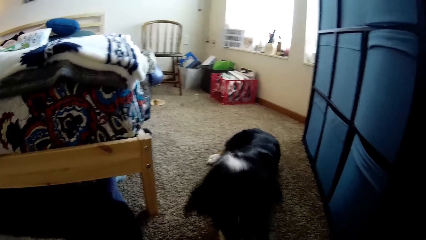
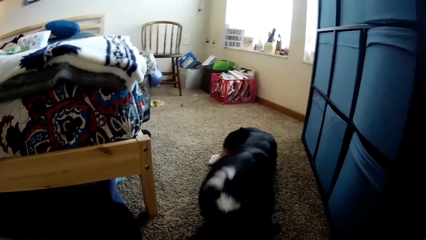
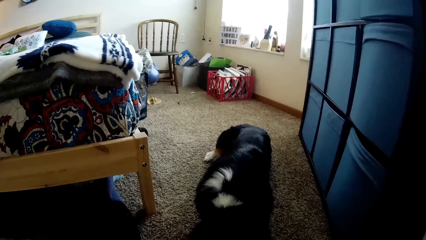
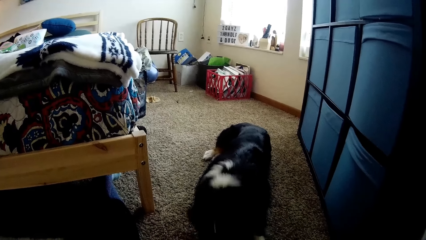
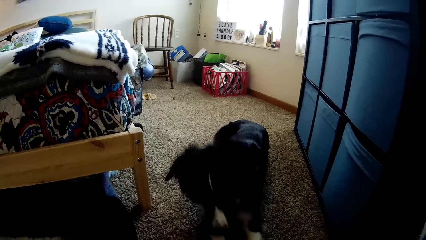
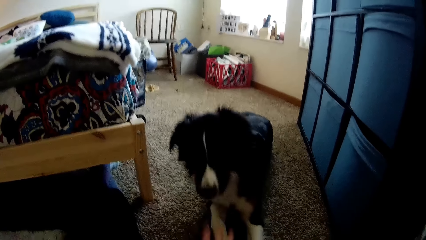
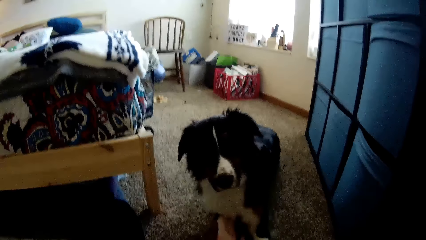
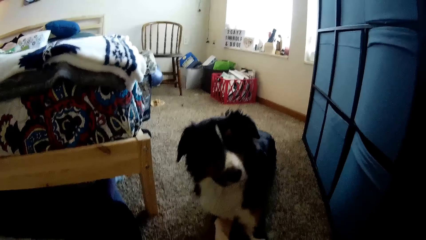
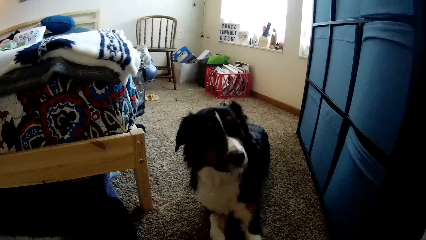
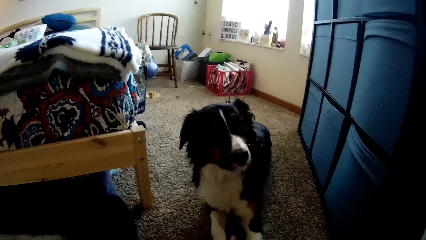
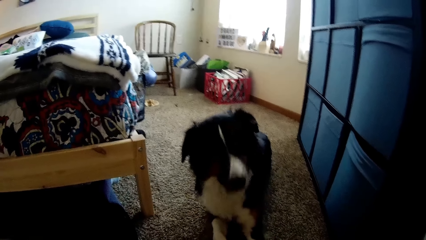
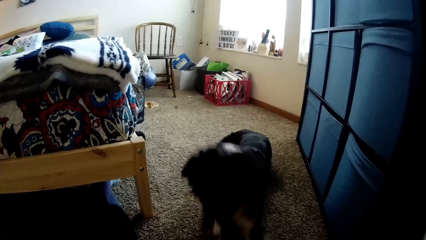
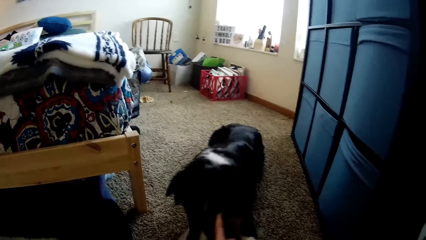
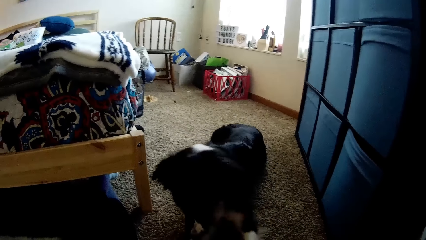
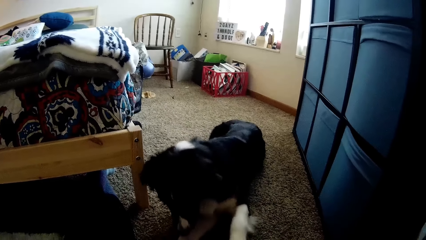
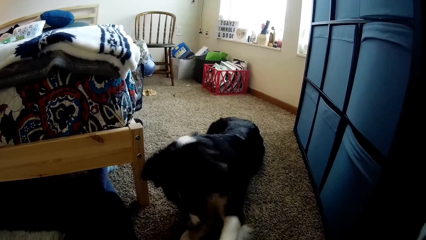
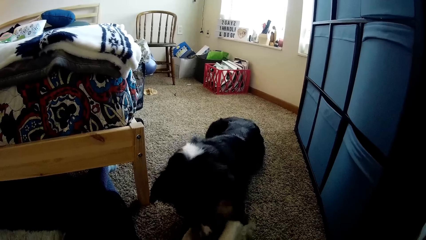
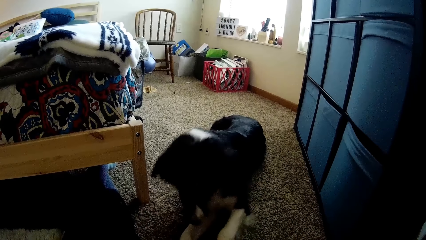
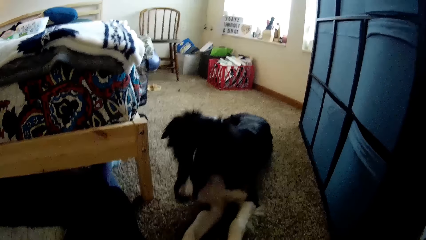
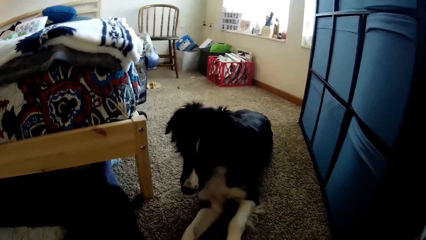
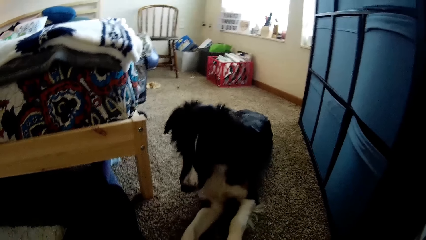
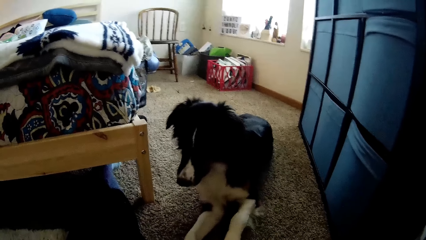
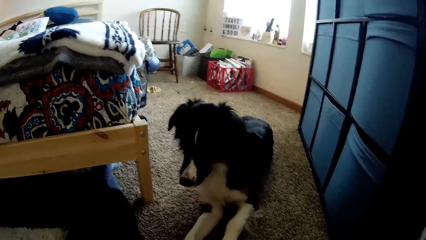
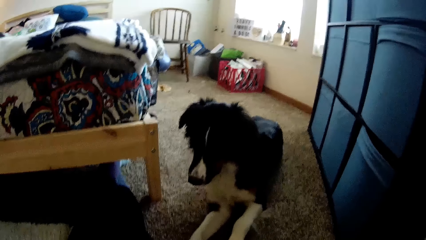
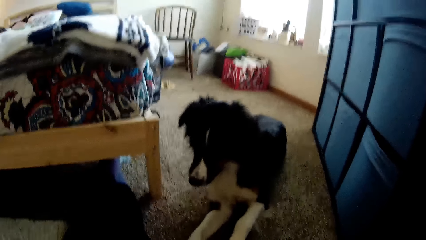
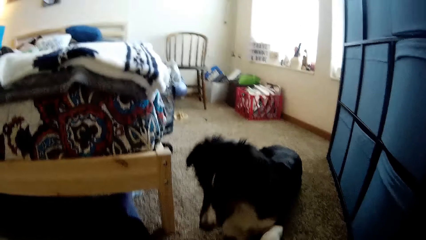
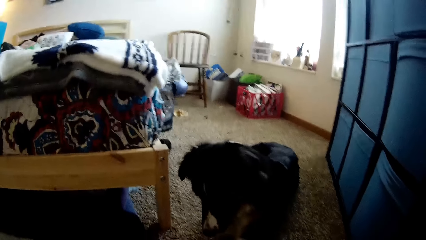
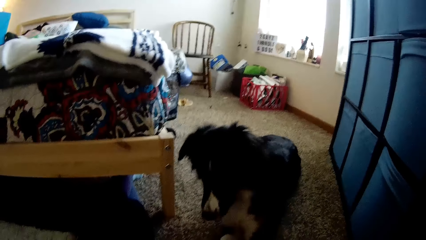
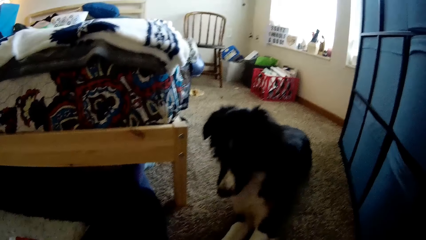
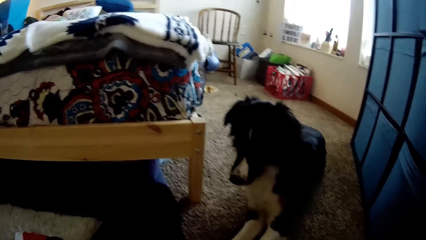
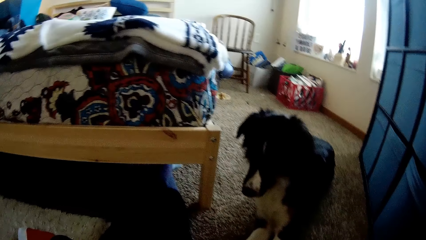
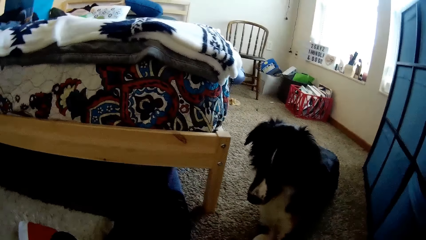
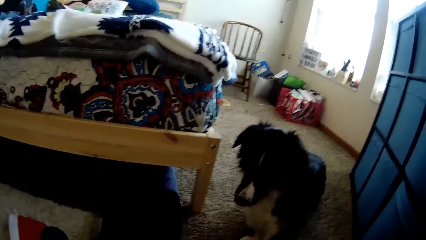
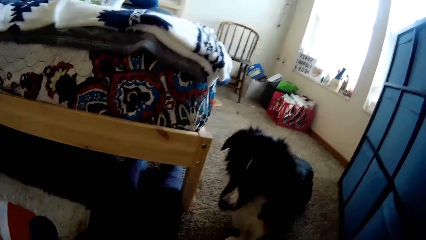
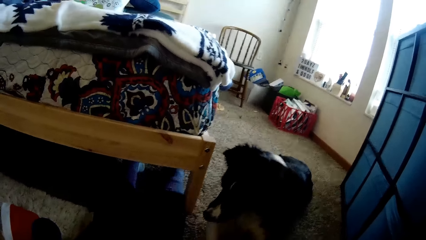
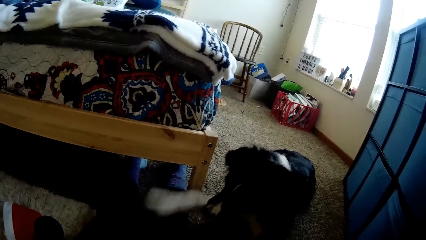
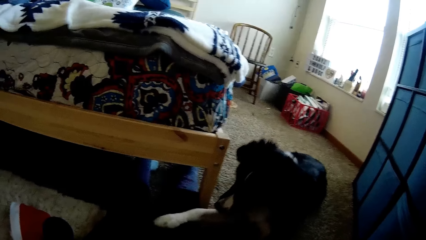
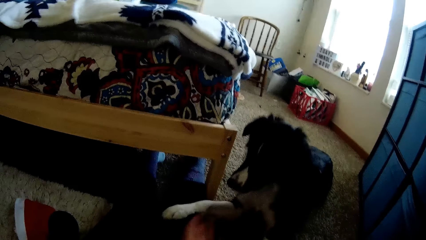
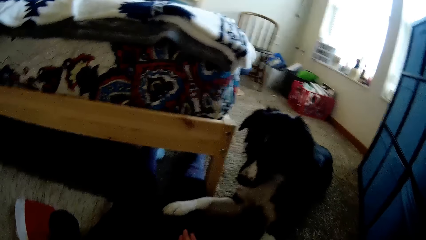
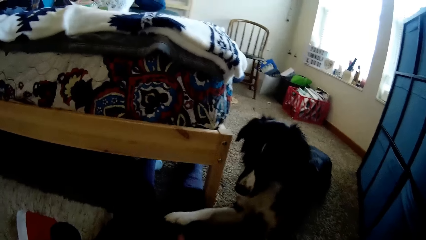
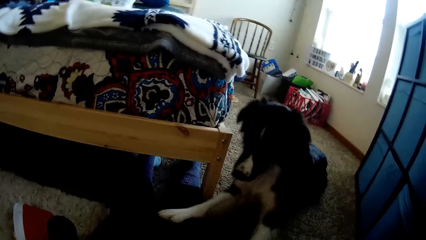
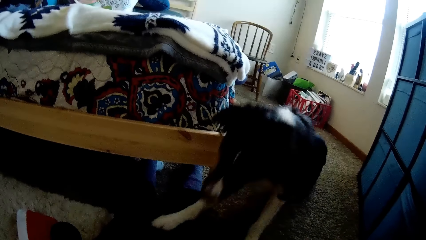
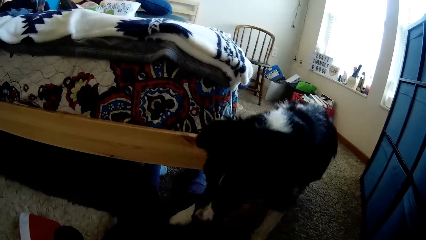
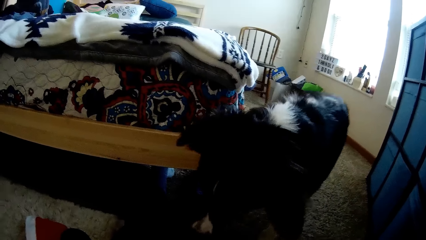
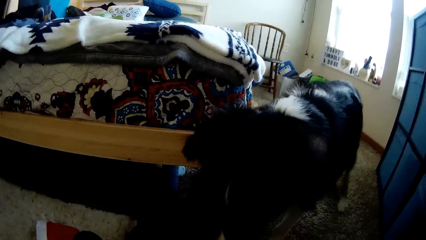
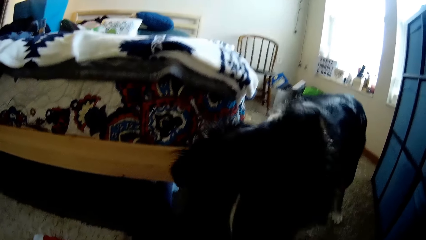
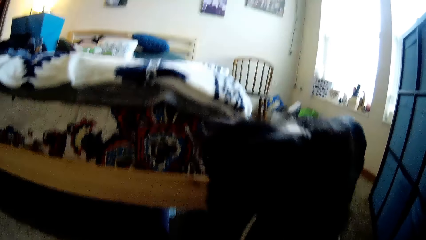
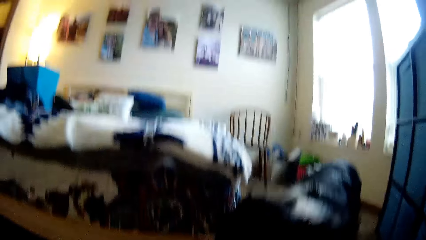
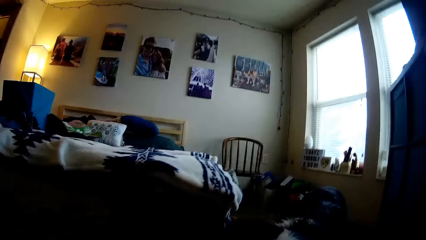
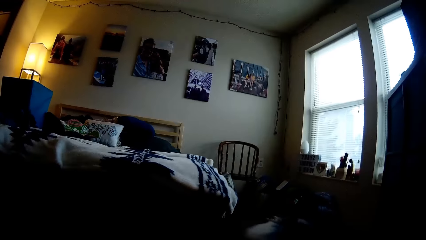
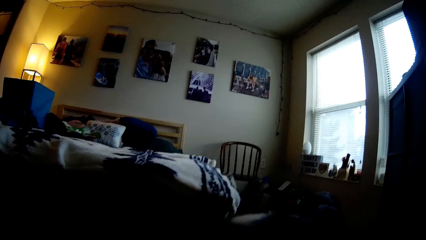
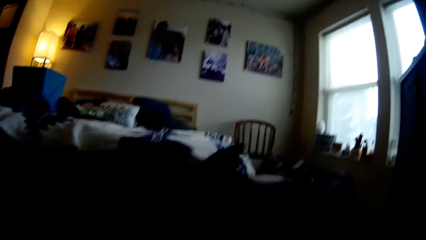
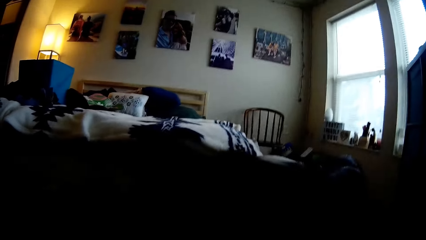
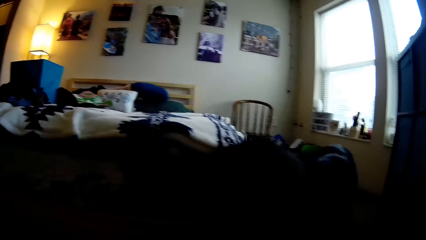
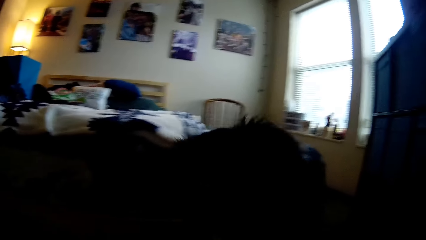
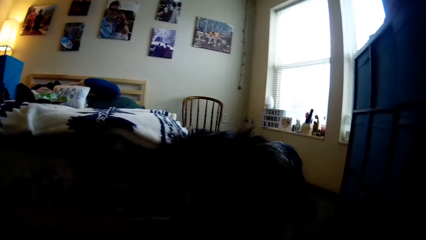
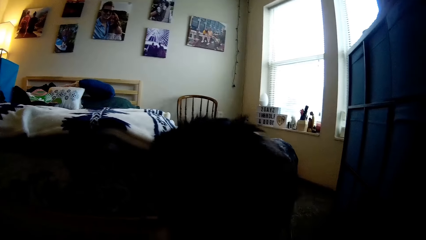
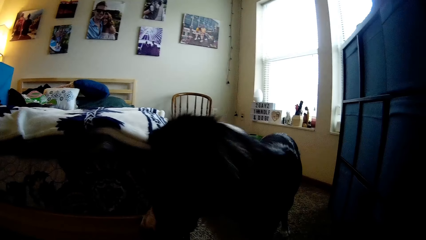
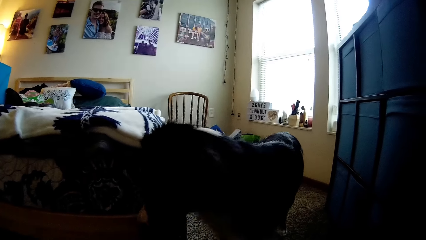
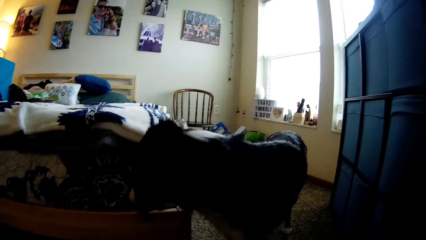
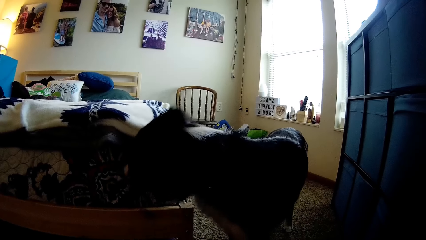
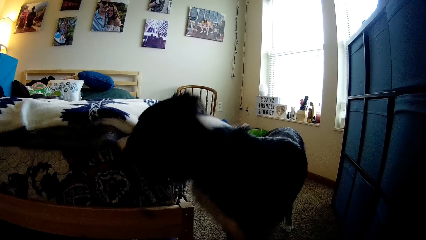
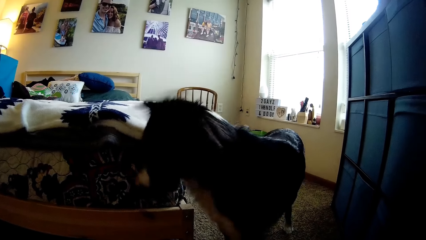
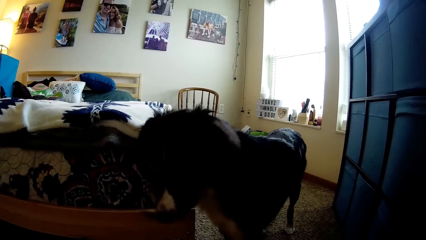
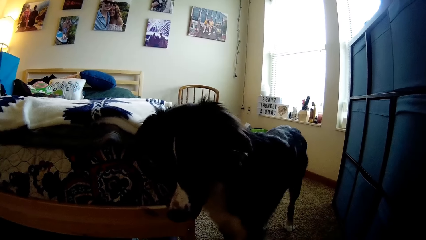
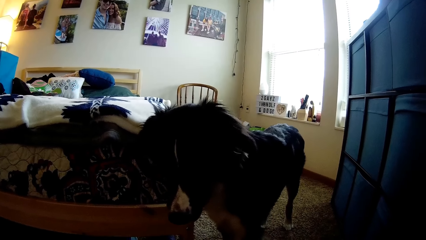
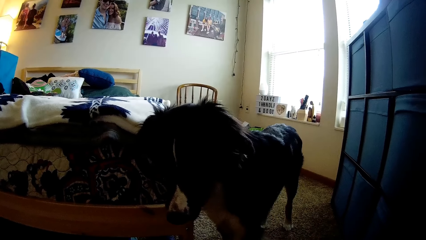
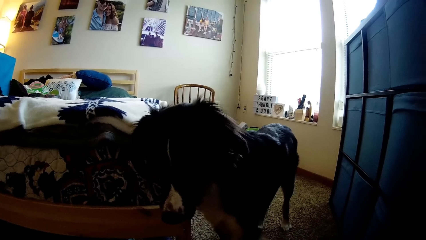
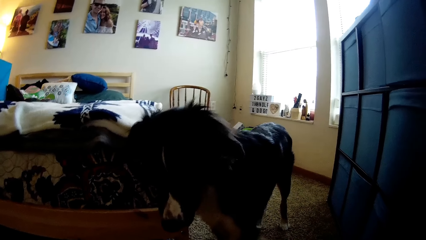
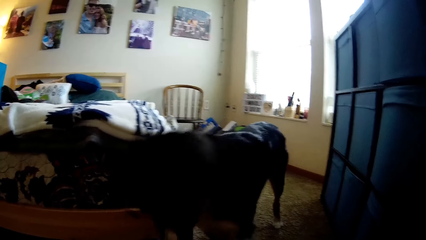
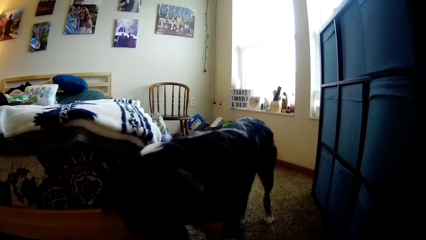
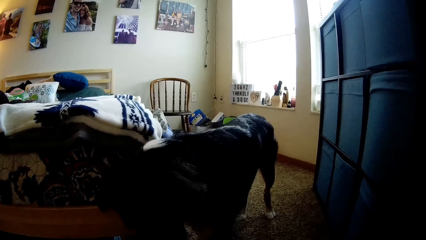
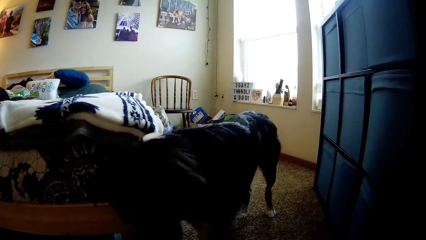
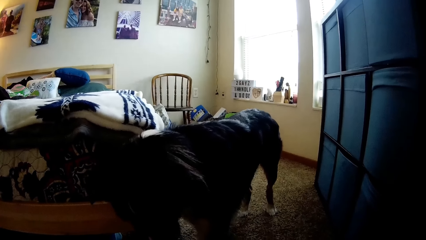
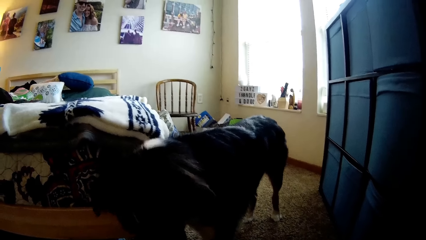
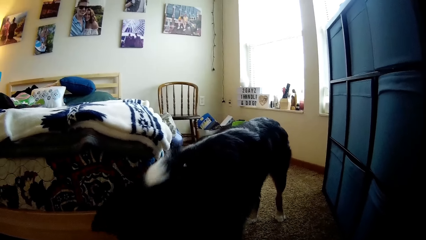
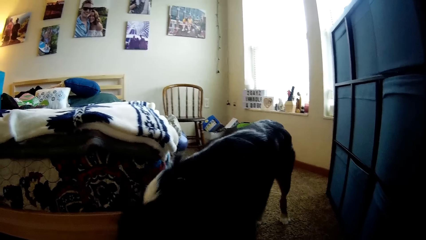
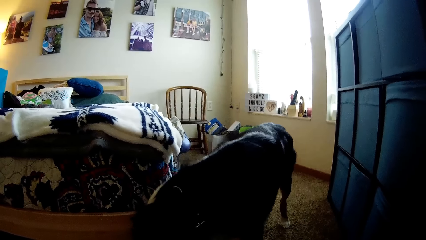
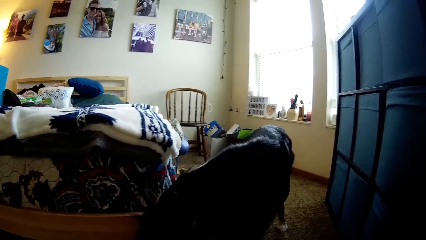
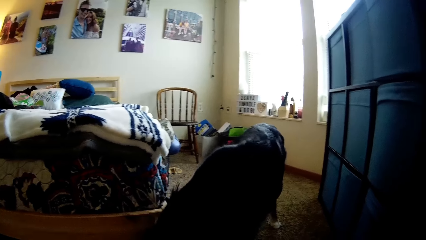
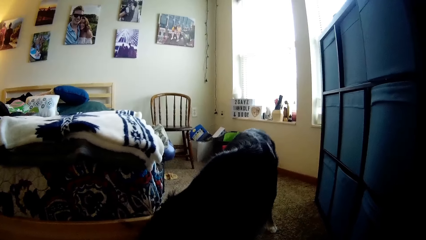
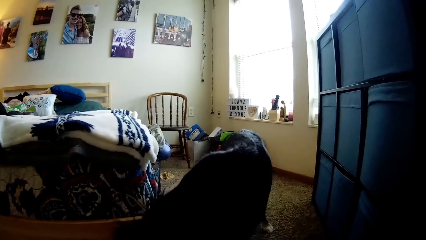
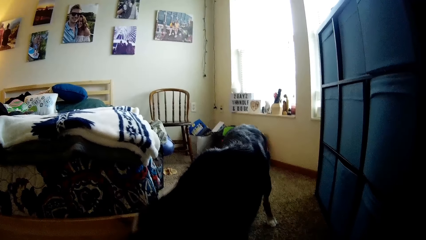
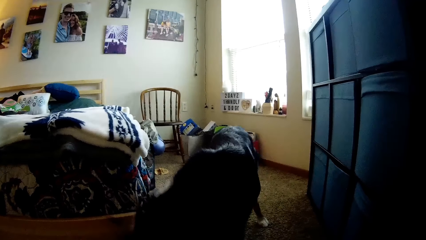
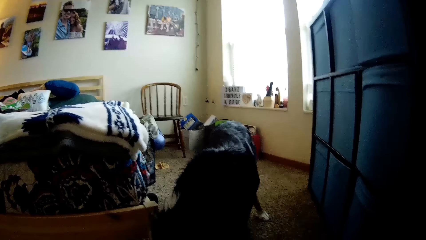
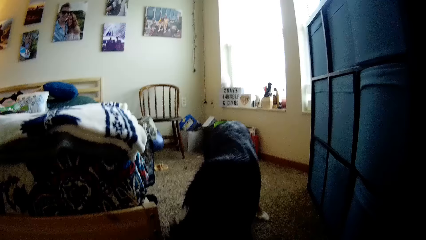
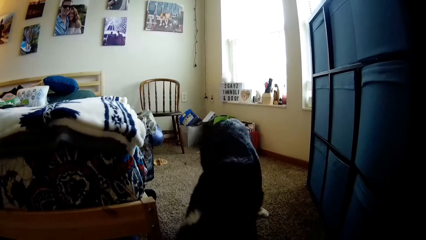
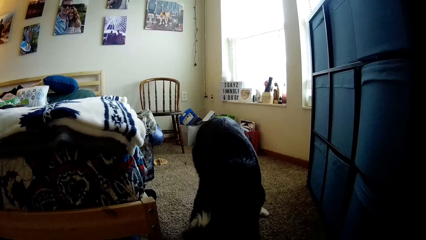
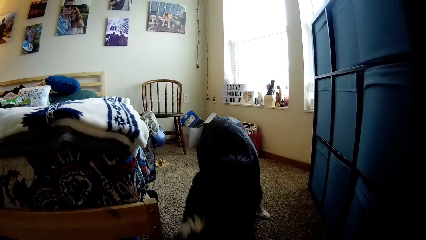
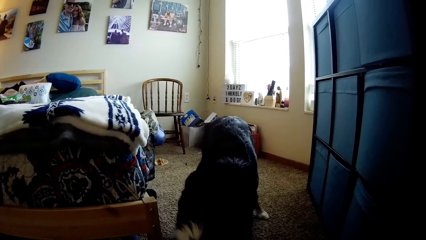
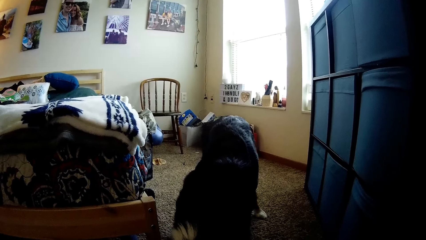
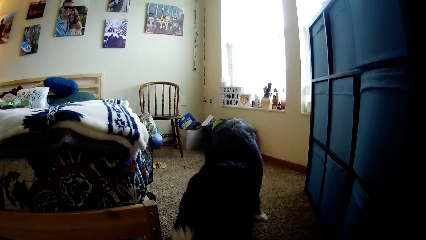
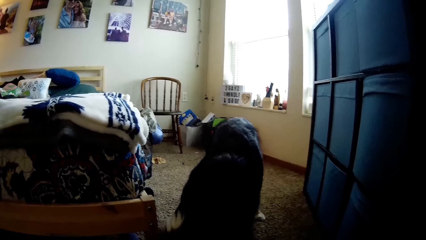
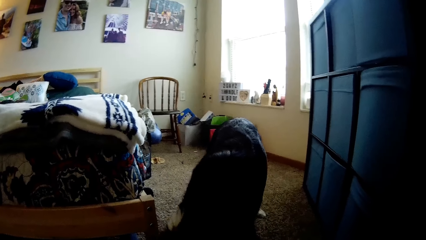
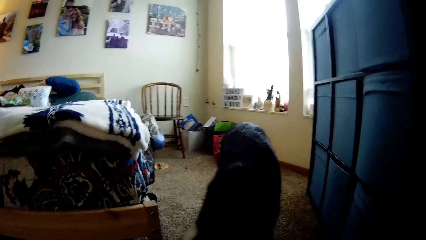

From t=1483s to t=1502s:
The camera wearer looks at the dog's leg. The dog rises from the rug. The camera wearer looks at the bulb on the bedside. They look at the dog.
